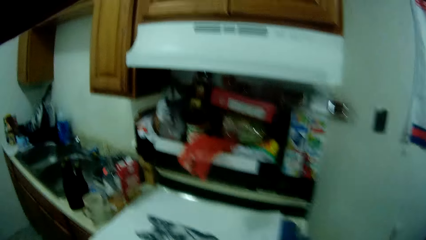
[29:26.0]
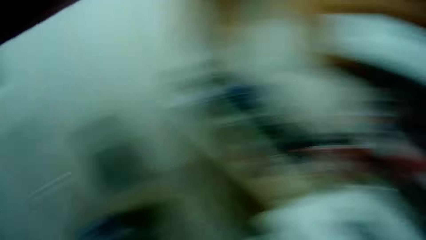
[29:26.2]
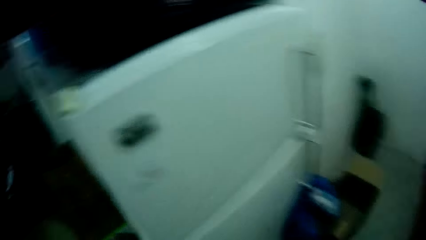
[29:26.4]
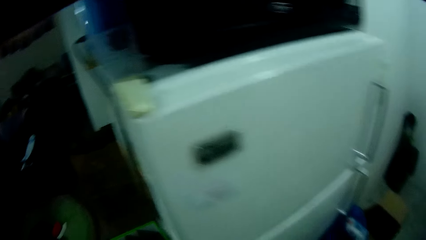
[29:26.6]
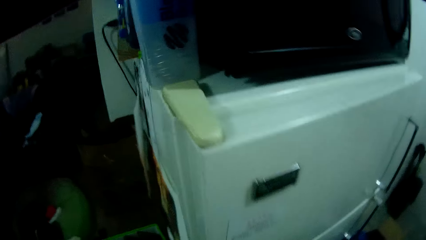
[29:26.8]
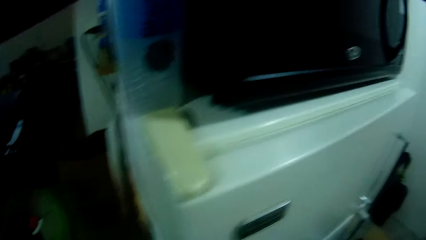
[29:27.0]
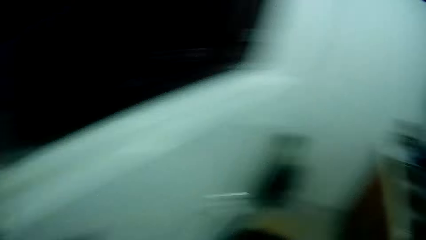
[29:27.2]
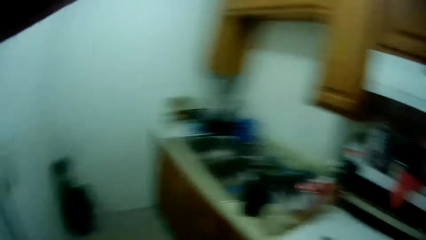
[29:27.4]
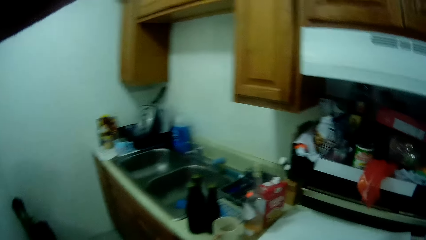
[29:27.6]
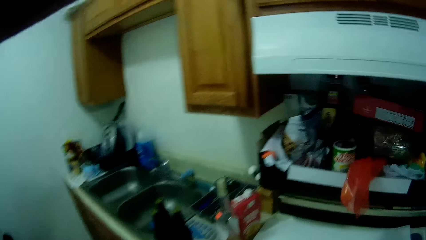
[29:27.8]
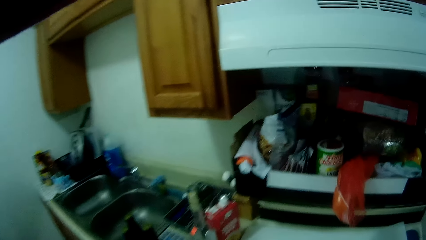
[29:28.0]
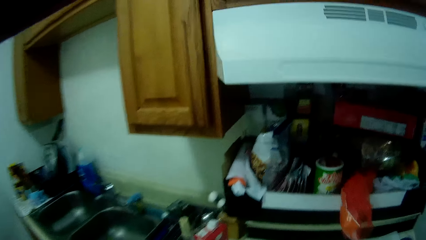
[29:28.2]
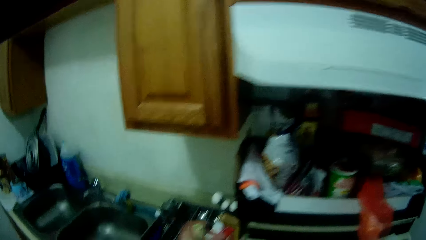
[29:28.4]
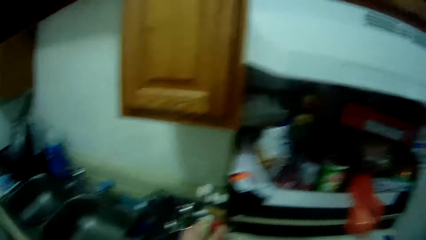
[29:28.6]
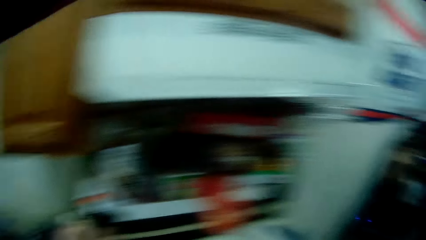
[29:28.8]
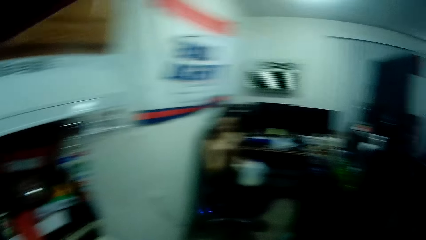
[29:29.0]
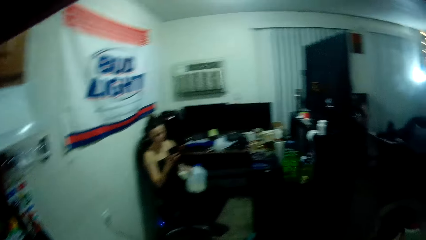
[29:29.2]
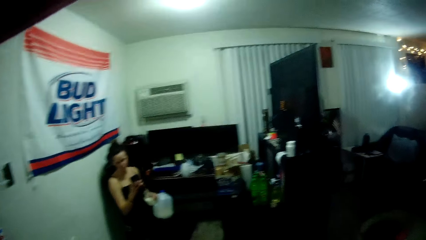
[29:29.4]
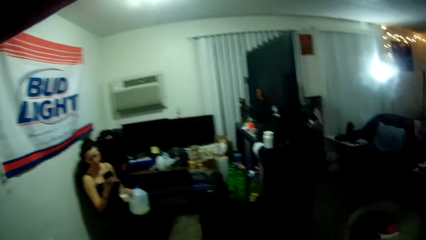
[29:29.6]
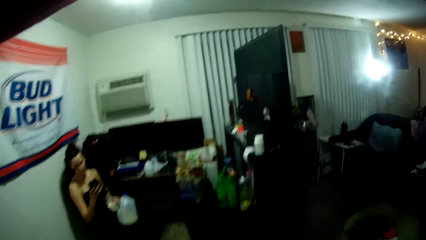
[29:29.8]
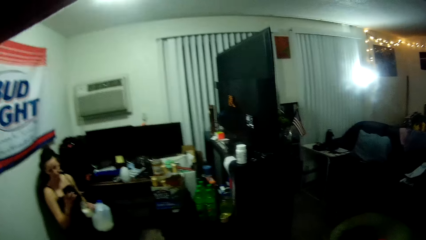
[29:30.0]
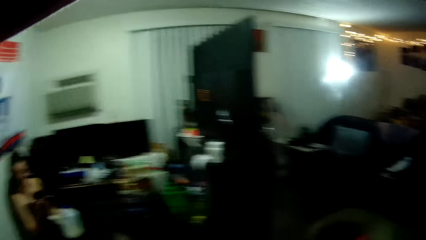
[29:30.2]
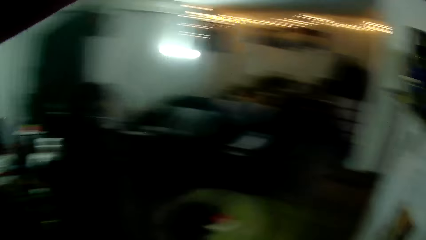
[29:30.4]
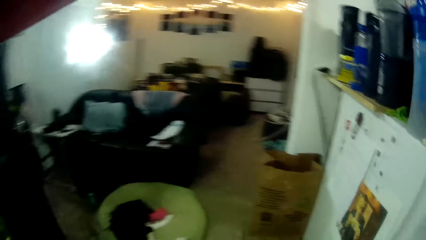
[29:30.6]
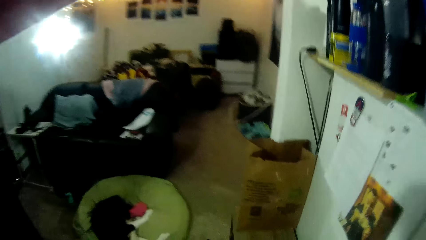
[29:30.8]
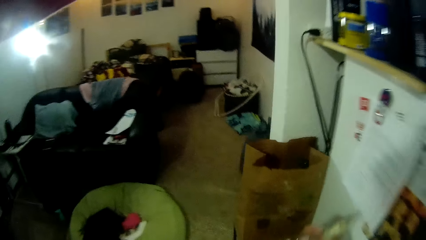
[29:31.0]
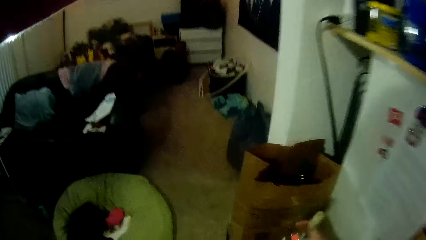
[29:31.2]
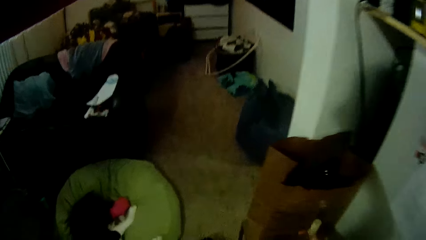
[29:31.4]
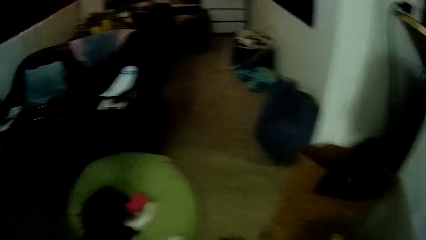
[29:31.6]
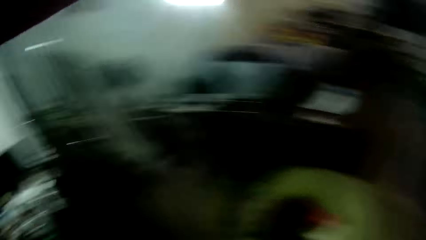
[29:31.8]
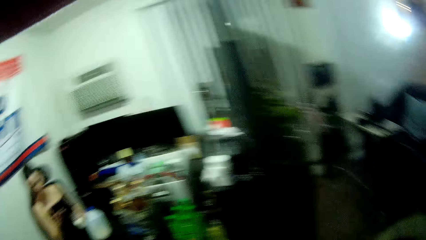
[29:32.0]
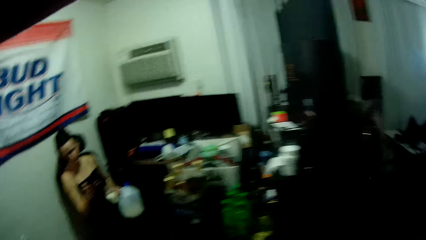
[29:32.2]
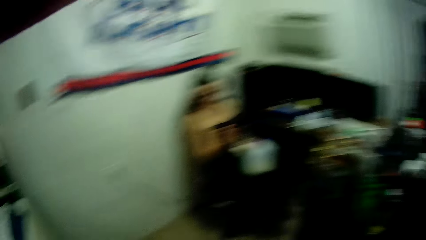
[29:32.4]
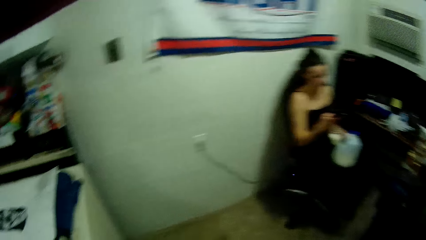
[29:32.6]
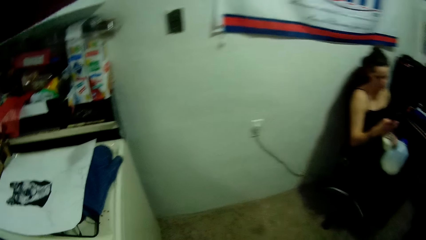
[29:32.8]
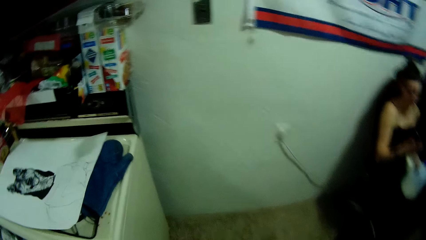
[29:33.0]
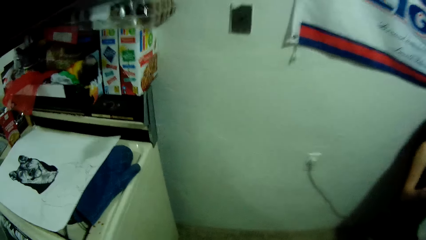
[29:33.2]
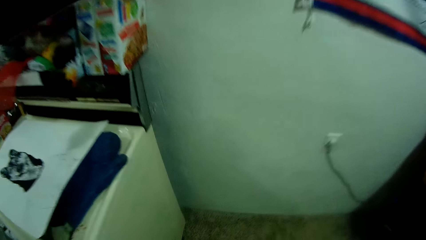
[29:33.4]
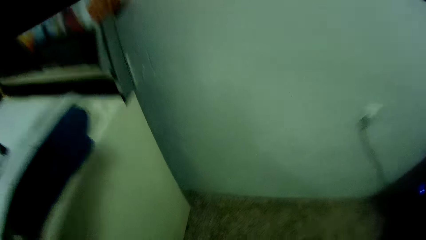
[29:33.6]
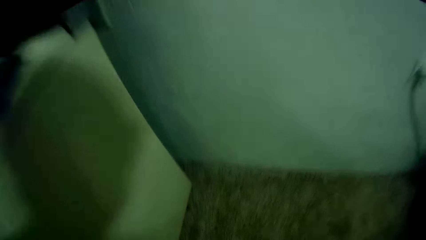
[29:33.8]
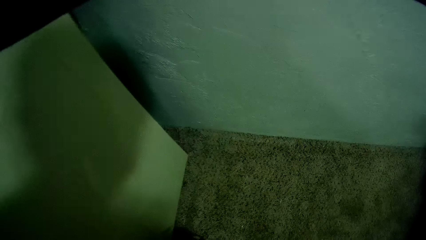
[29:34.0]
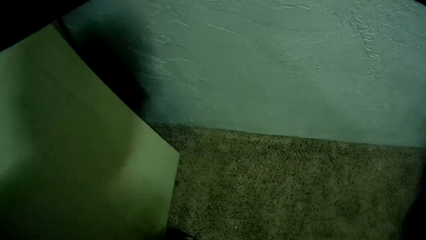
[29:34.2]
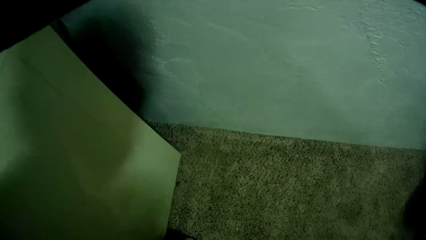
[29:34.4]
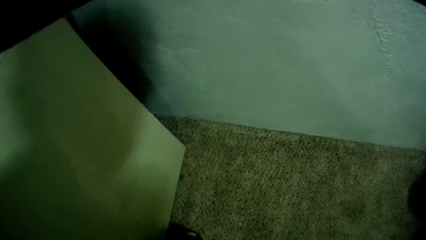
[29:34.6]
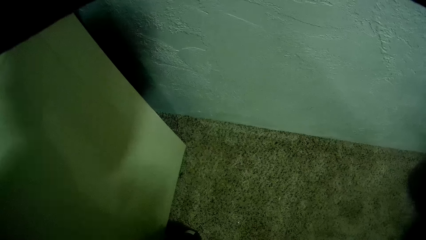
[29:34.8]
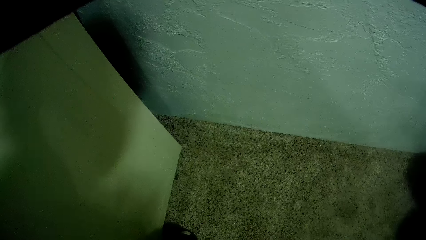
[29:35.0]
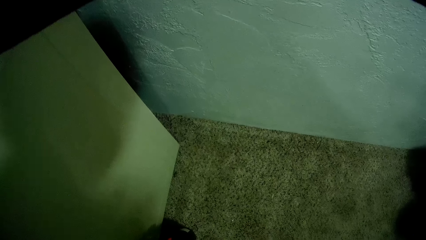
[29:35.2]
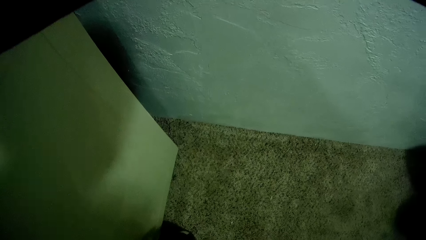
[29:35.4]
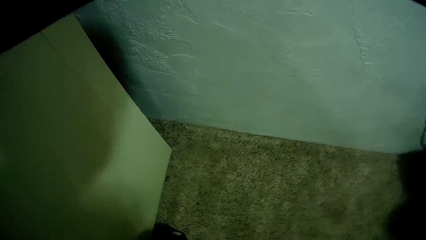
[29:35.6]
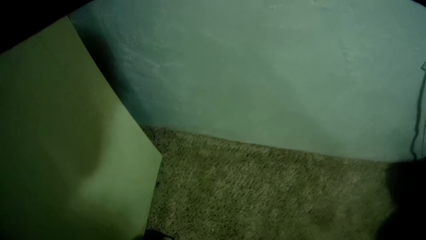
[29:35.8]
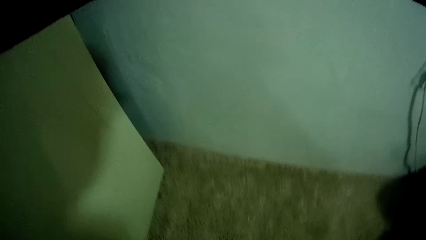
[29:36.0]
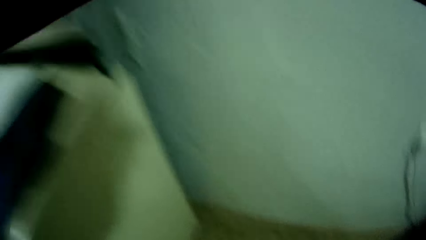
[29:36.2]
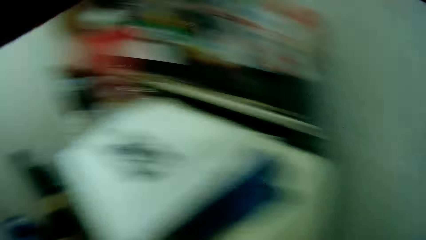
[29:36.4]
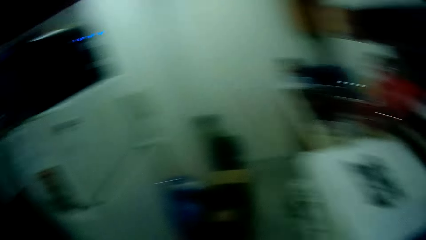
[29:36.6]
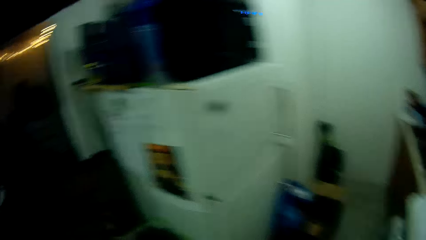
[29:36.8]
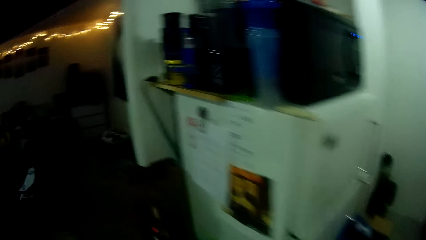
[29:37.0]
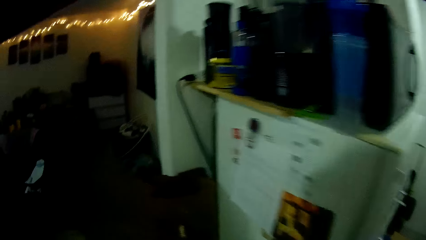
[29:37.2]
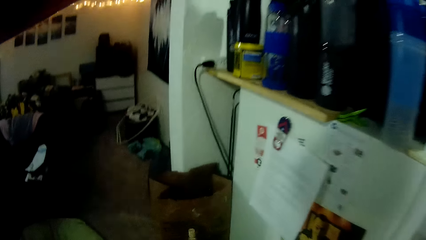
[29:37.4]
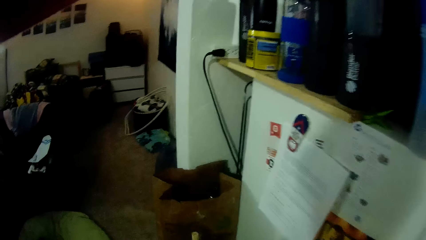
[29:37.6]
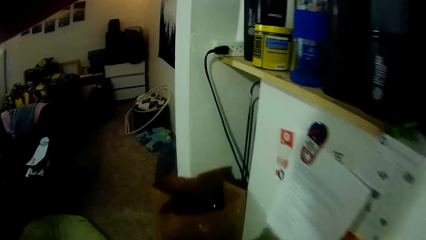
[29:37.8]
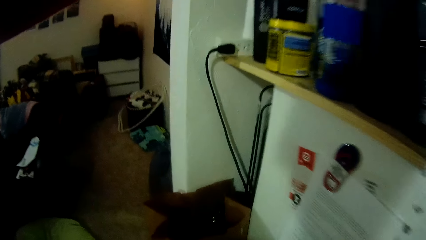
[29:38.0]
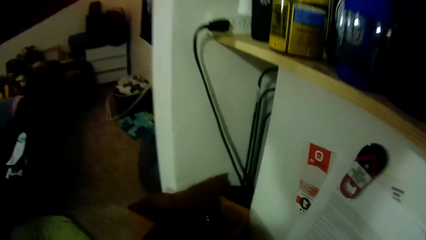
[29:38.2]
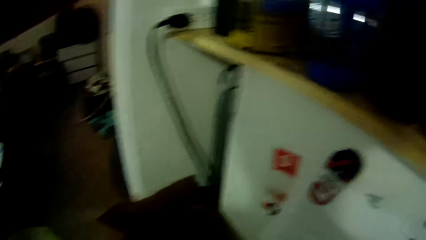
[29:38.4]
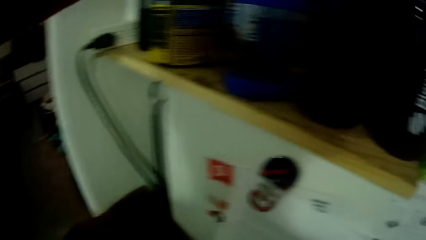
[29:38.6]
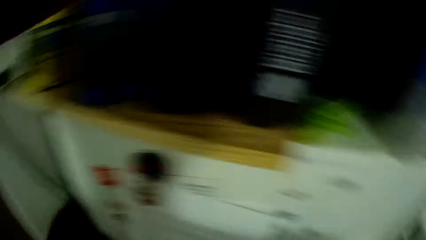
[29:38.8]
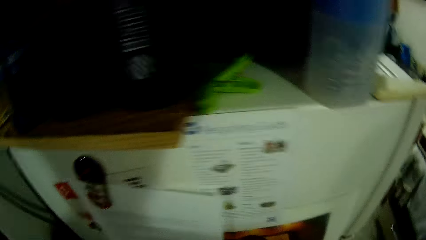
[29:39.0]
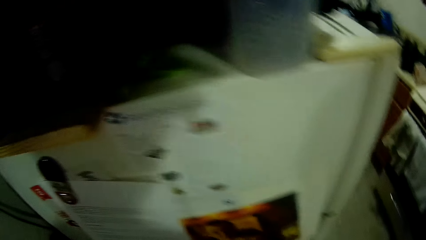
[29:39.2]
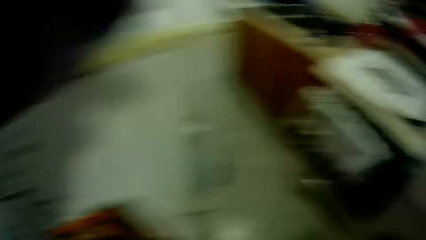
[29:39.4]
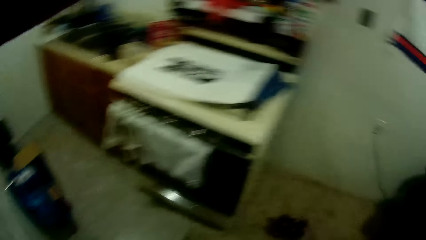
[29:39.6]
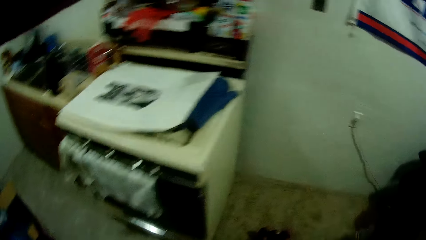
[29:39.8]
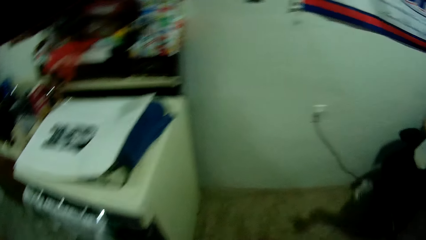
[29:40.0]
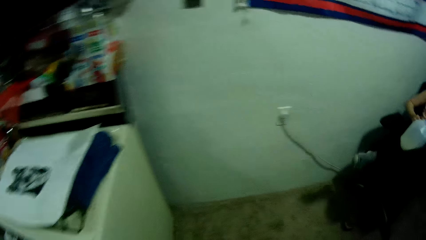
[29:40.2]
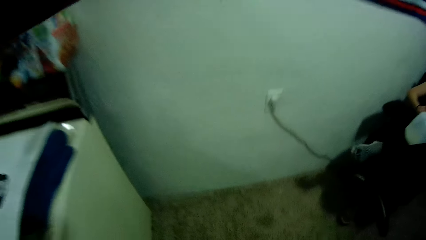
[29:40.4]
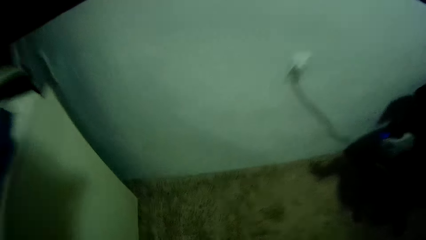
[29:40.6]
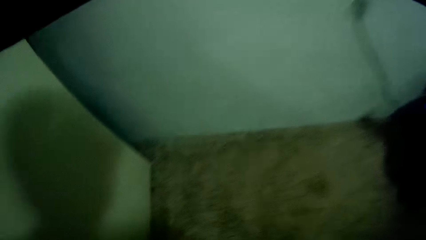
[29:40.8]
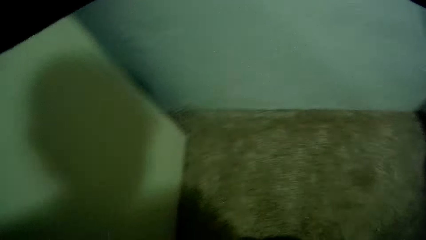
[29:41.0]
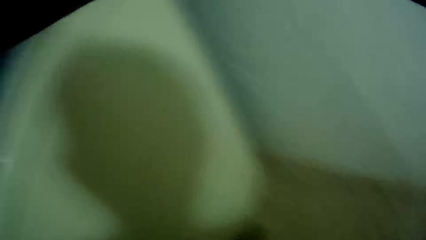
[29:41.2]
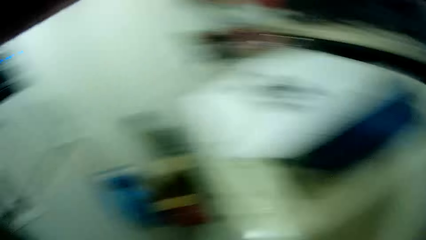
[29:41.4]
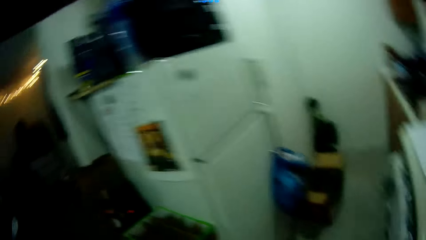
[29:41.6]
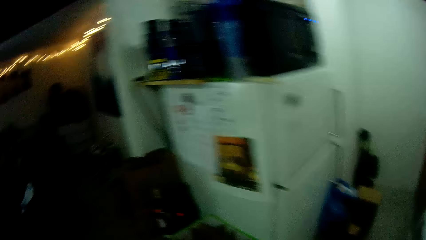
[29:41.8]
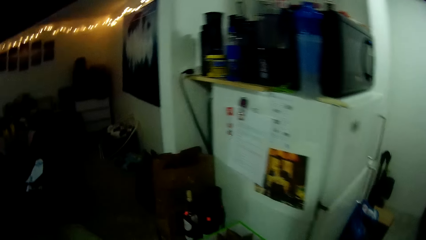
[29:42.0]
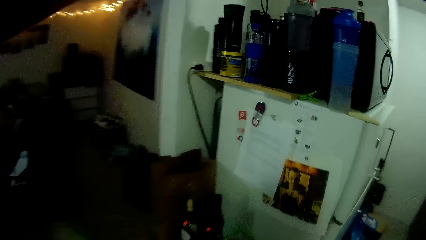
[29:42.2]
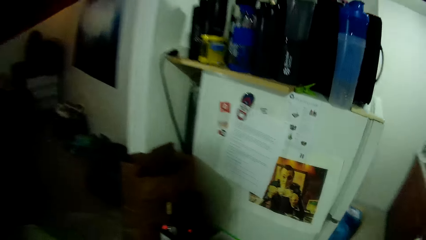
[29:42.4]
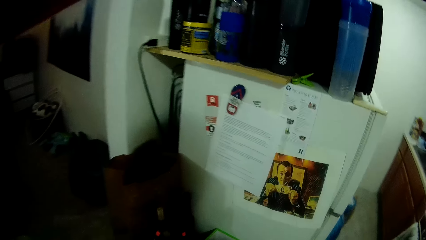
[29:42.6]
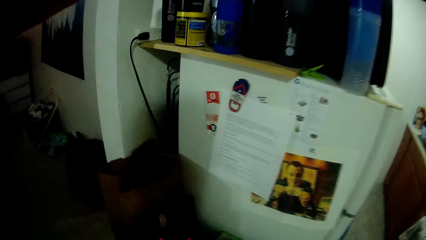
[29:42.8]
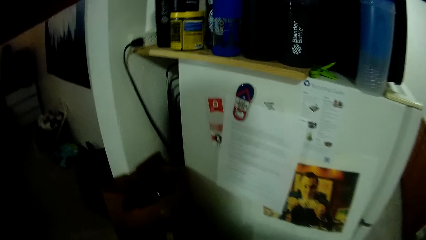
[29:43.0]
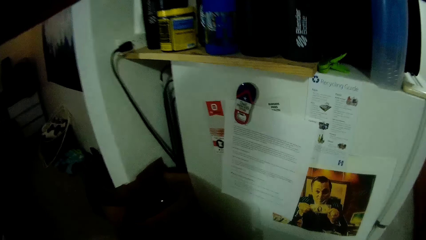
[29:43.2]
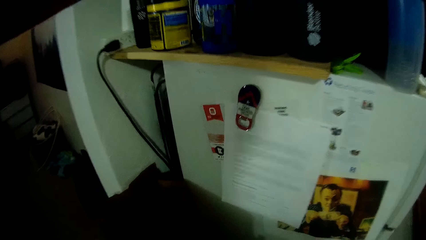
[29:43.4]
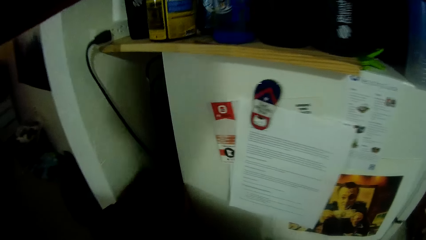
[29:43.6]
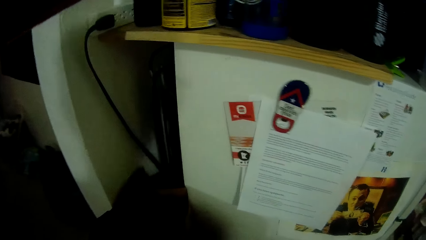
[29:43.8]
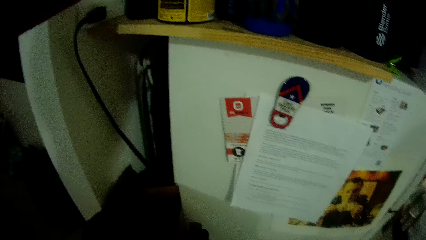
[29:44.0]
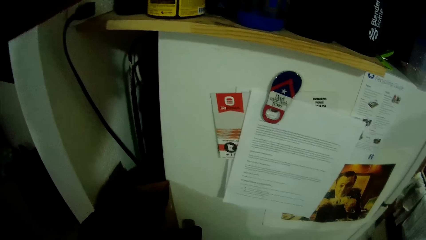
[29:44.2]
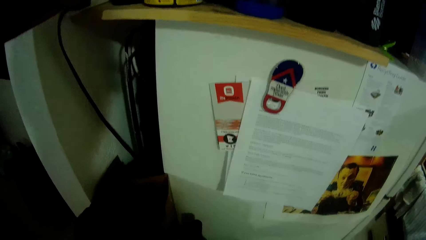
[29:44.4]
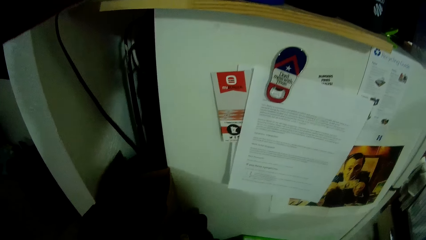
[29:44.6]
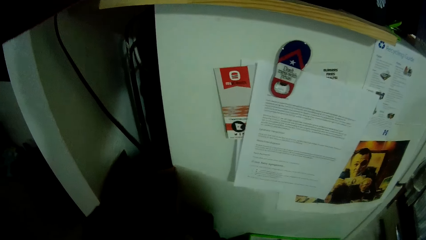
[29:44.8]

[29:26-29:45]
The camera wearer picks up the bottle from the kitchen slab with his left hand. He drops the bottle on a bench with his right hand.
